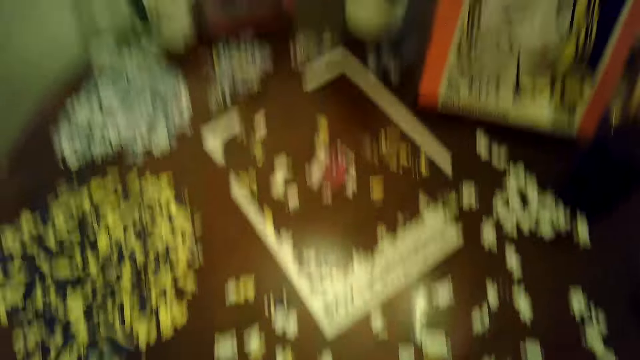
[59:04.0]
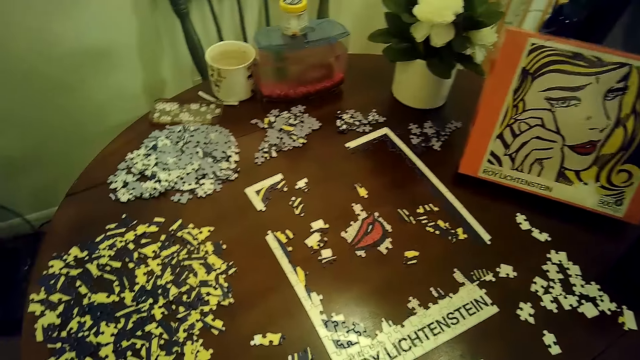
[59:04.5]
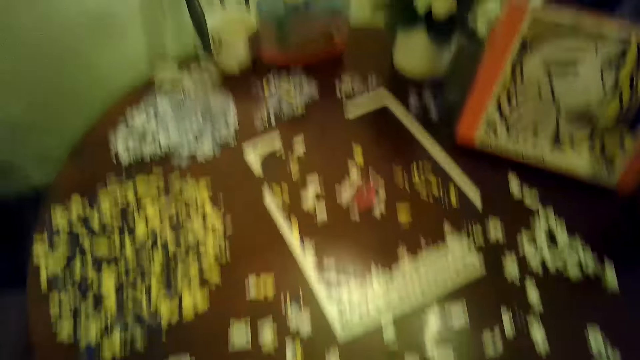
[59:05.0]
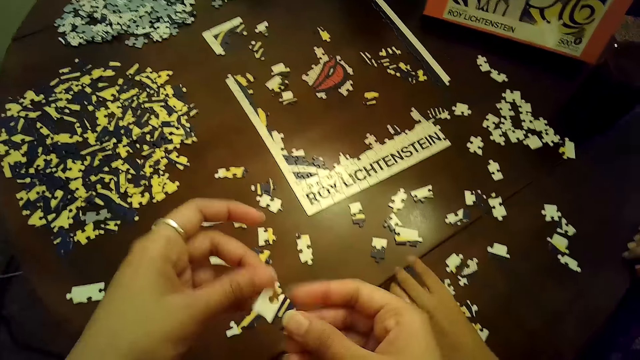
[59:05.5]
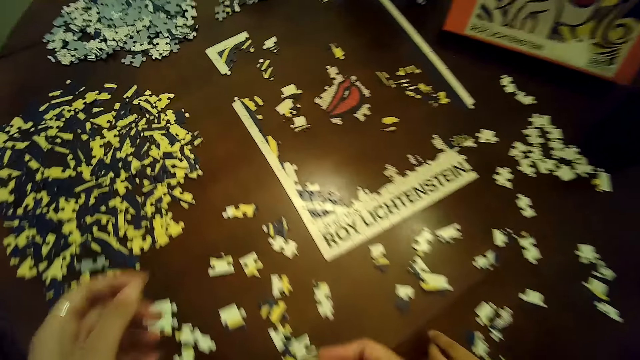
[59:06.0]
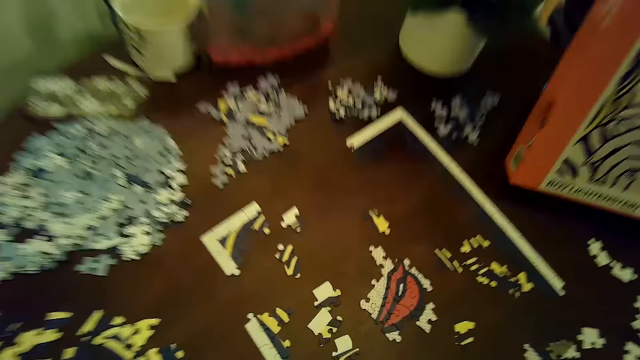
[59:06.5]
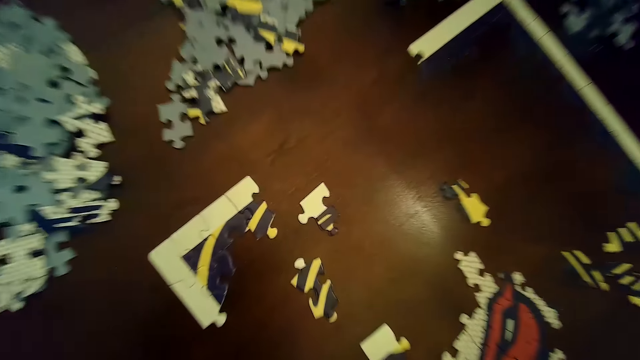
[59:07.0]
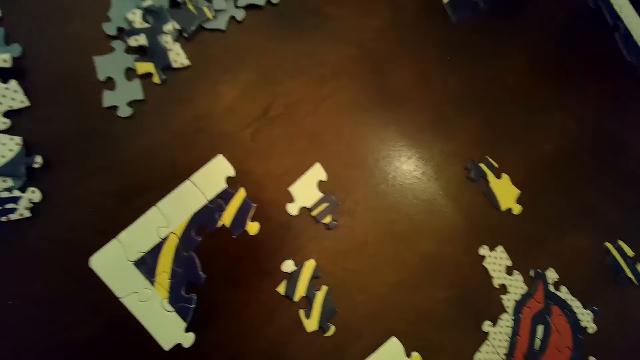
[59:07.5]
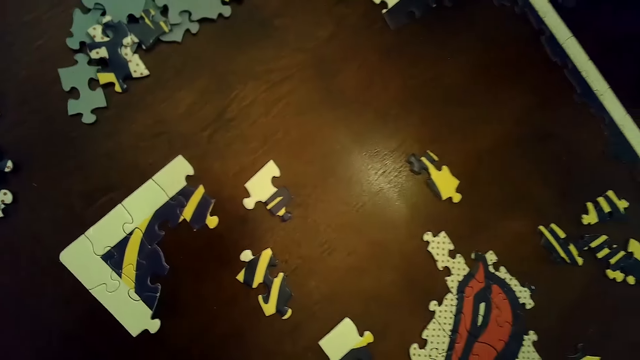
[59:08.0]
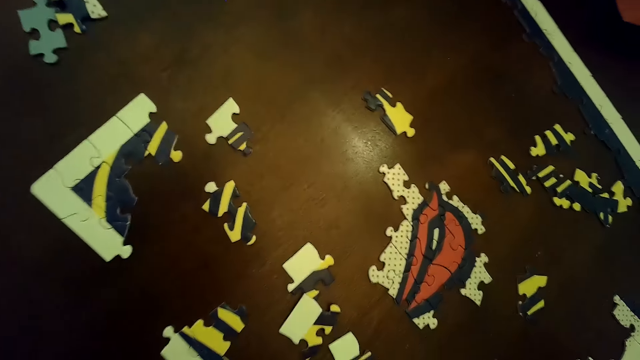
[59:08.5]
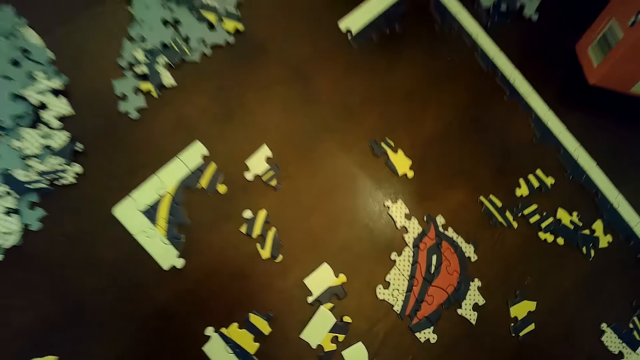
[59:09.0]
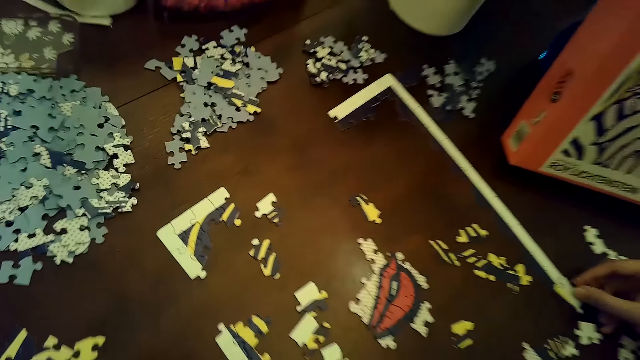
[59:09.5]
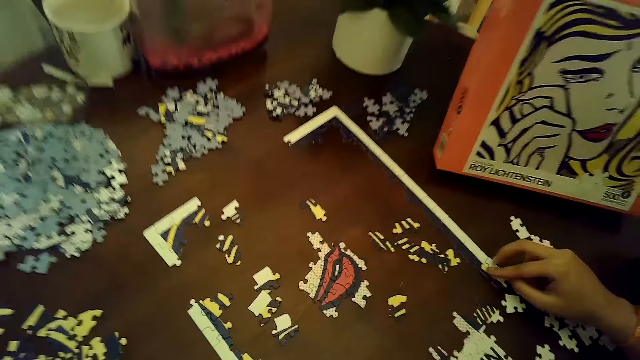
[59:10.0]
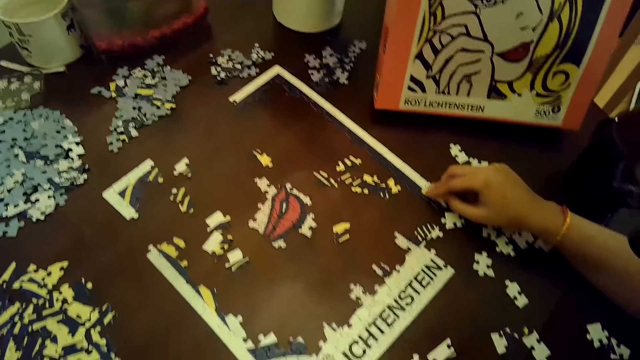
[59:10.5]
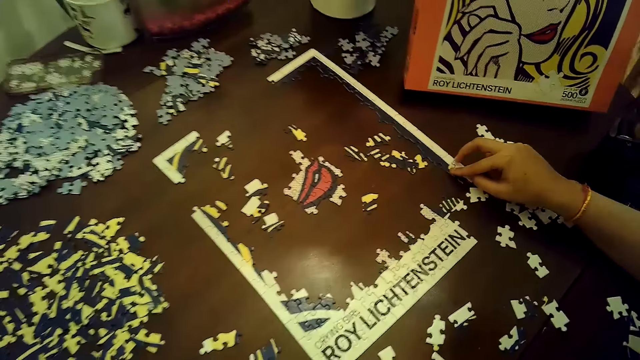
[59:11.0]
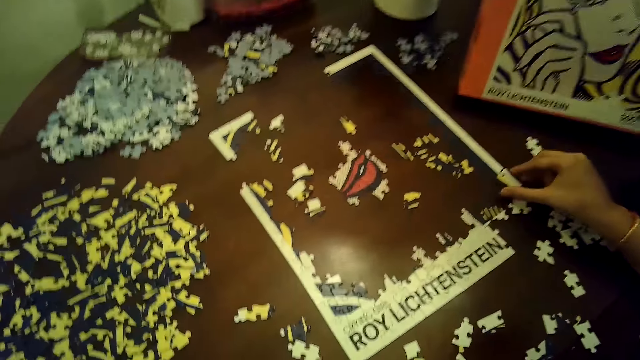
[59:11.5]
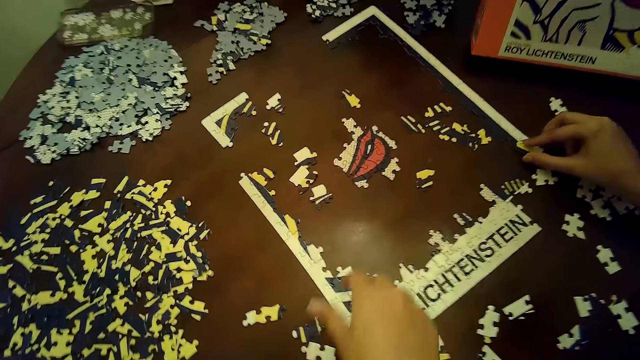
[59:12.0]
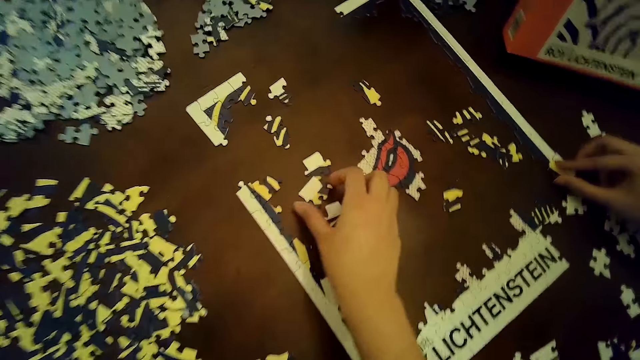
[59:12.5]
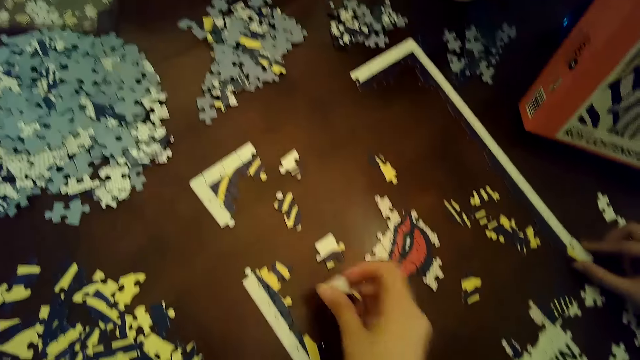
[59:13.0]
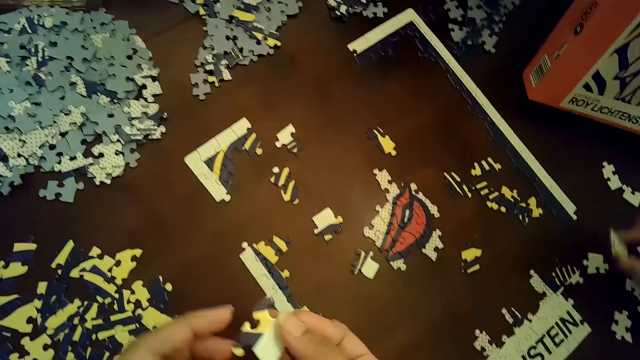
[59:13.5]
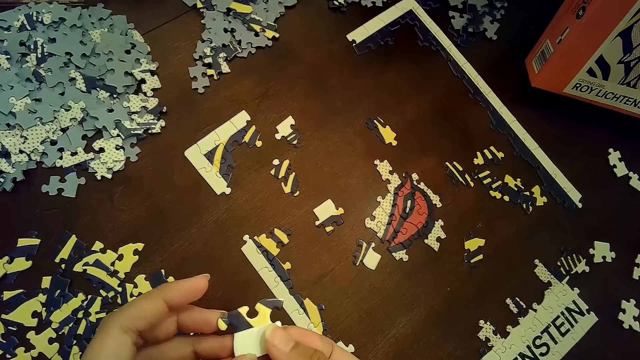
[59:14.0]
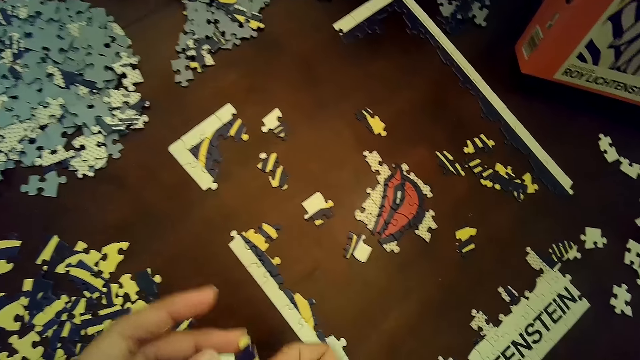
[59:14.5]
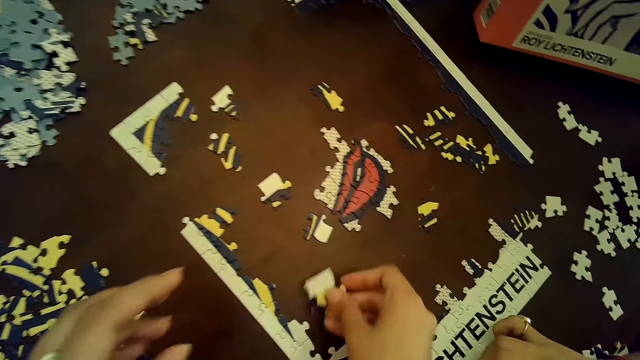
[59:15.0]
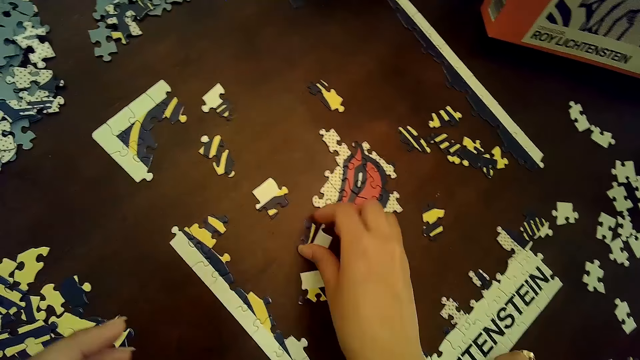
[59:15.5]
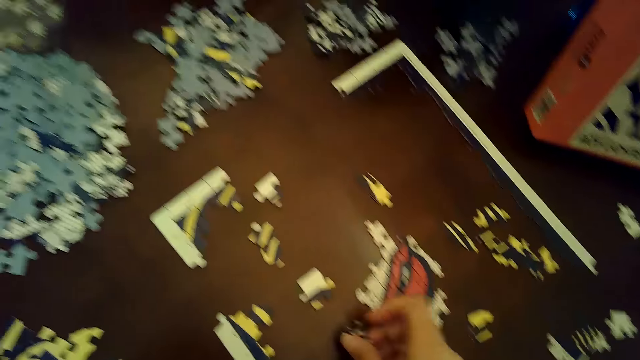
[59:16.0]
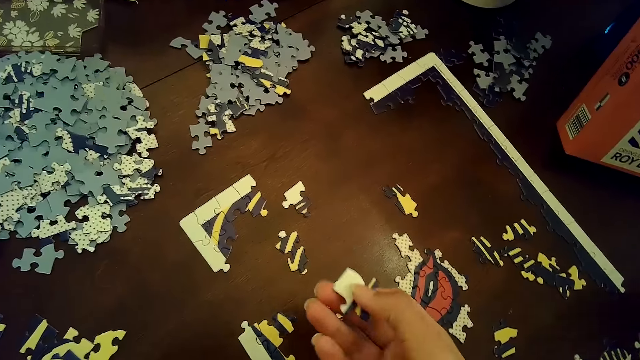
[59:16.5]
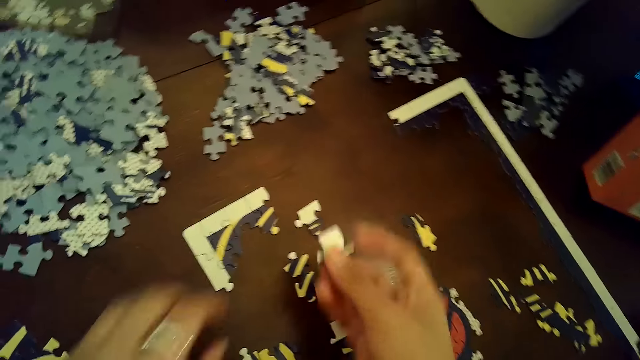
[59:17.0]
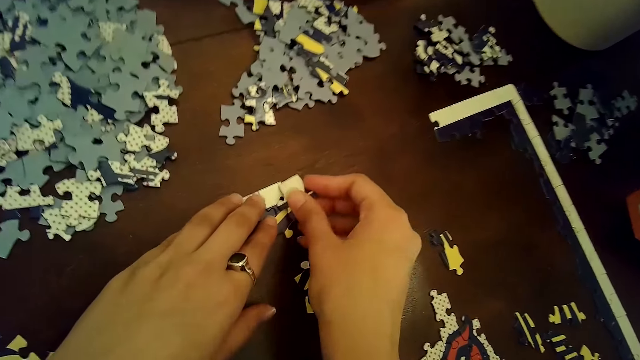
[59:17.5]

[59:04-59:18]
The camera wearer picks a puzzle piece or card from the table with both hands. A woman picks a puzzle piece from the table with her left hand. The woman arranges a card on the puzzle, touches a part of the puzzle with her right hand, and moves a part of the puzzle with her right hand. The camera wearer picks a puzzle piece from the table with her right hand. She holds the puzzle piece with both hands. She places the puzzle piece on the table with her right hand. She picks a puzzle piece from the table with her right hand.

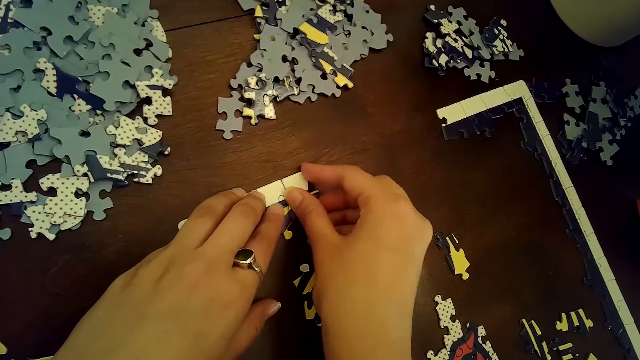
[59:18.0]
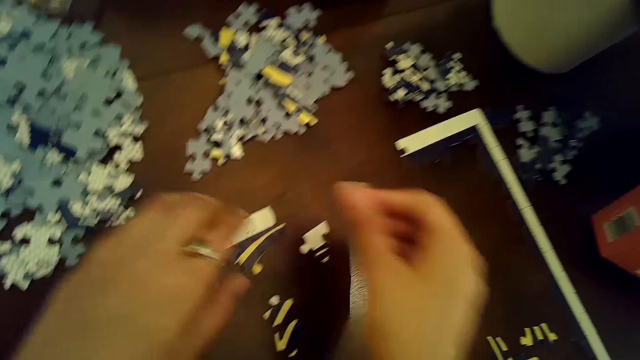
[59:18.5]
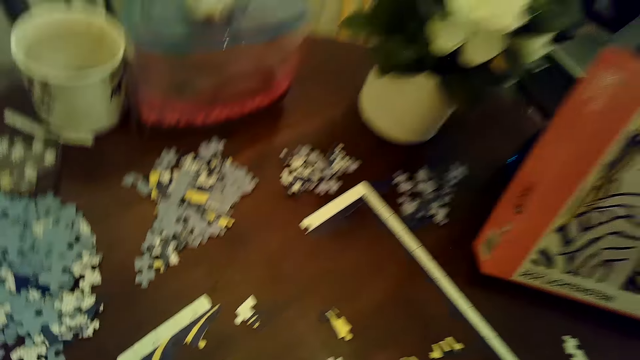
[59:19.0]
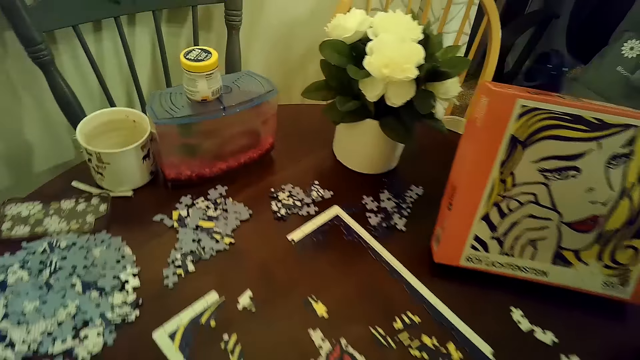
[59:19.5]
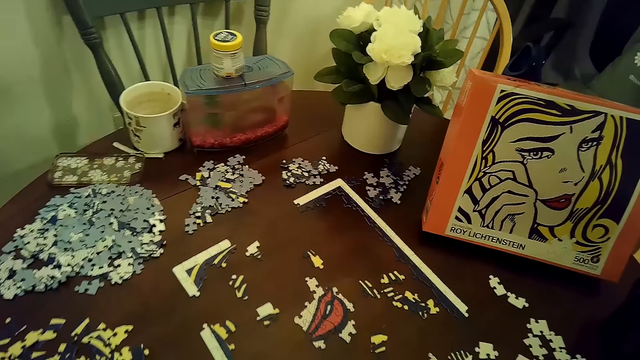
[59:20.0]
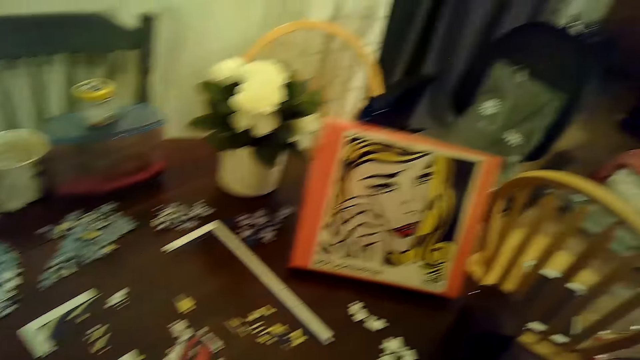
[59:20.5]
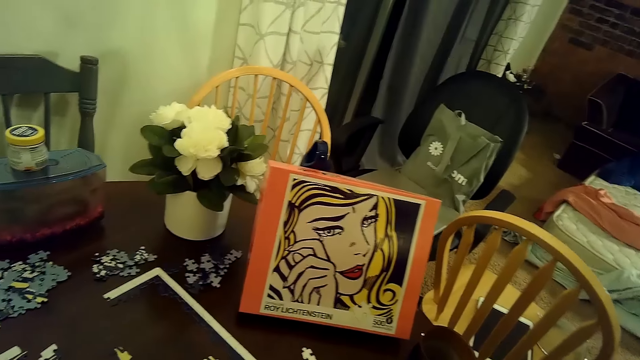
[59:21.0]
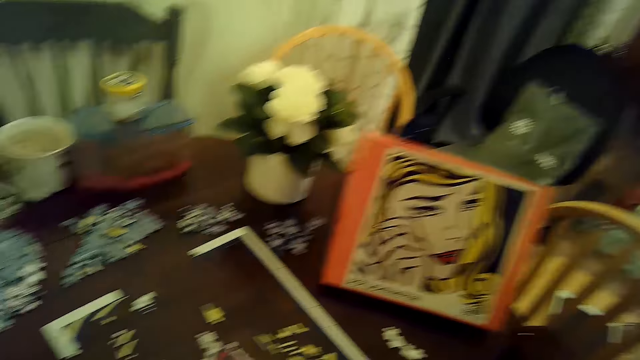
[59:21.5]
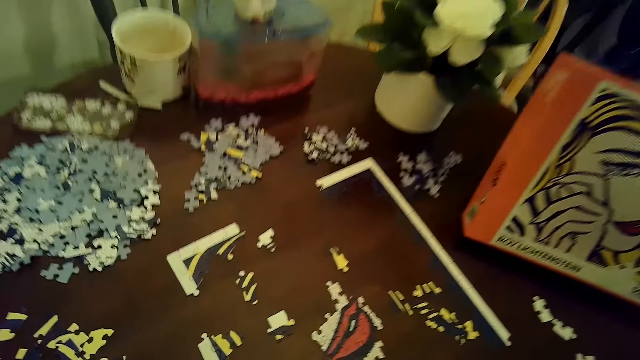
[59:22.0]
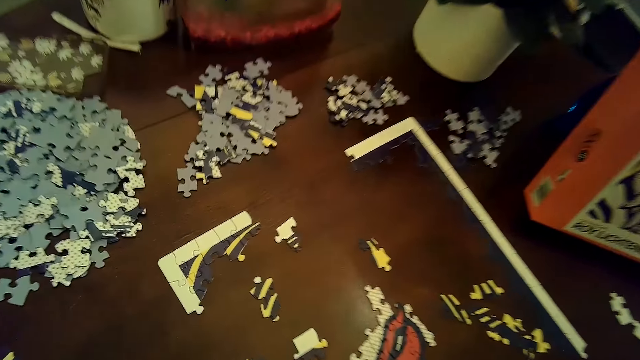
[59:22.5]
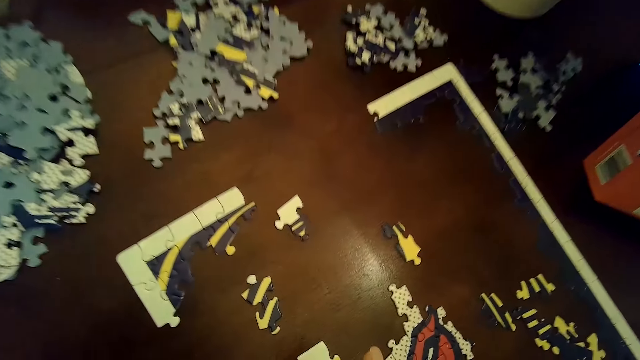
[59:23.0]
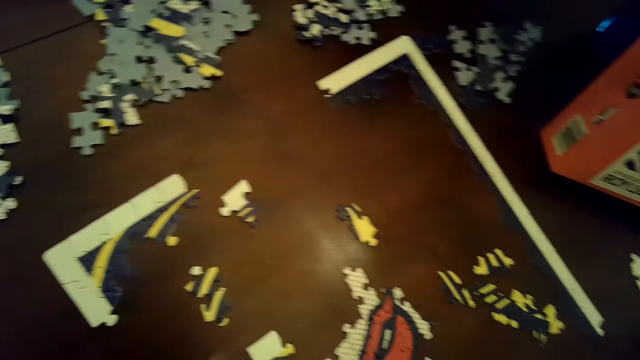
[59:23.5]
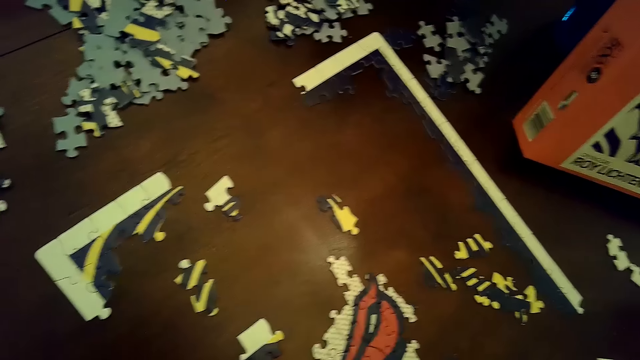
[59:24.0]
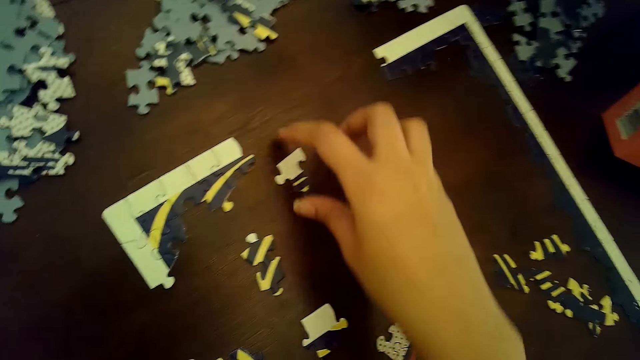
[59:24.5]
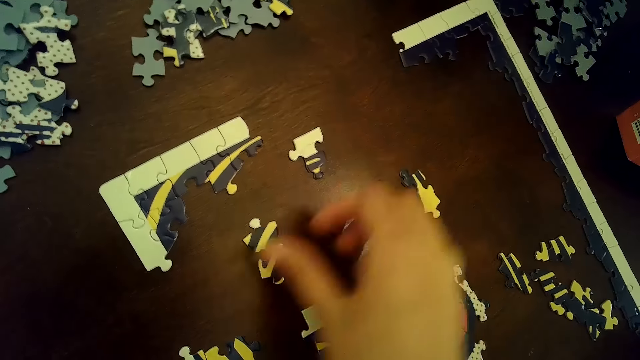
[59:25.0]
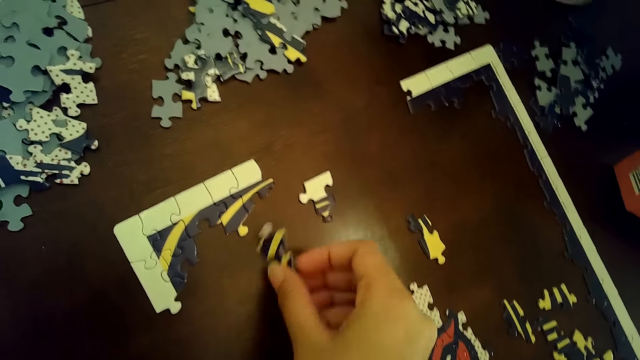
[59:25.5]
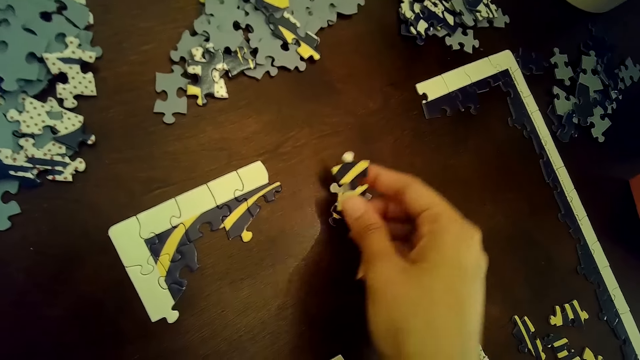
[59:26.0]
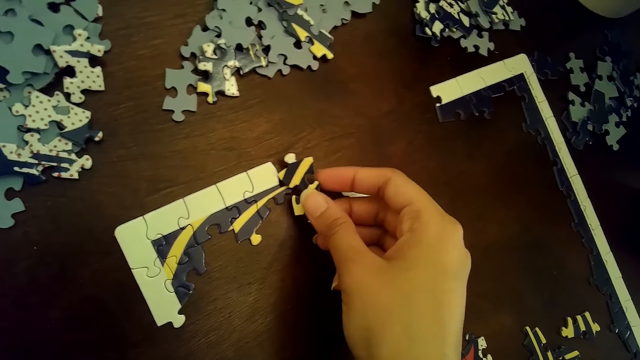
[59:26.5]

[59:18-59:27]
The camera wearer puts a card on the puzzle. She connects the puzzle piece to the puzzle with both hands. She moves a puzzle piece with her right hand and picks a puzzle piece from the table with her right hand.
